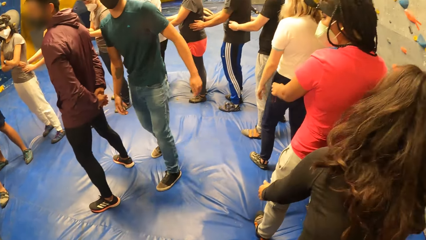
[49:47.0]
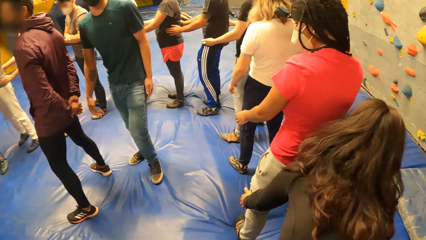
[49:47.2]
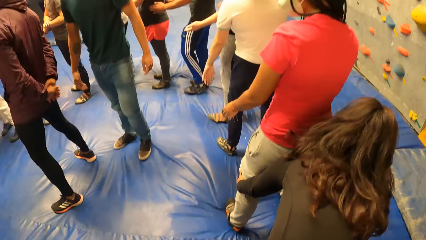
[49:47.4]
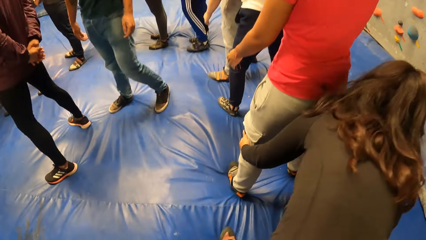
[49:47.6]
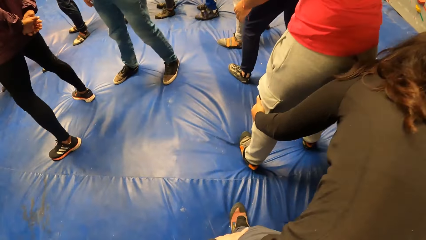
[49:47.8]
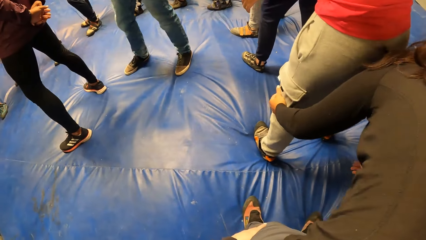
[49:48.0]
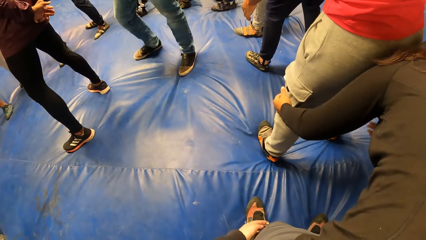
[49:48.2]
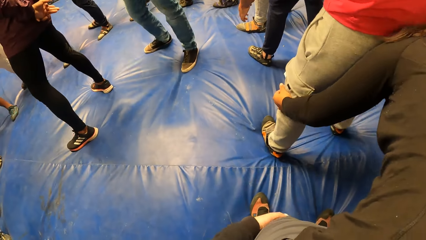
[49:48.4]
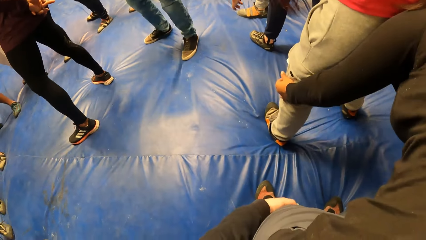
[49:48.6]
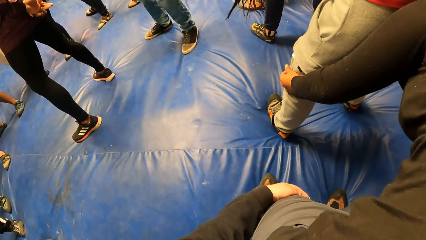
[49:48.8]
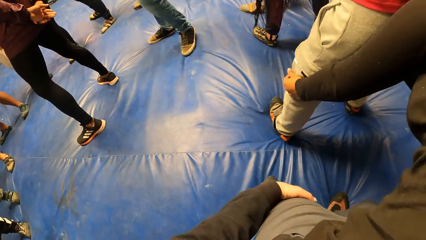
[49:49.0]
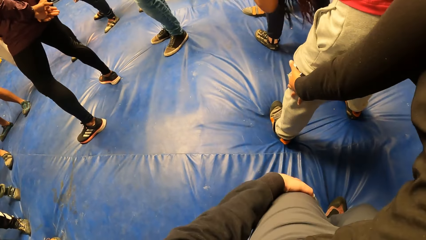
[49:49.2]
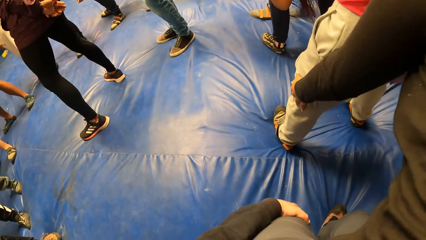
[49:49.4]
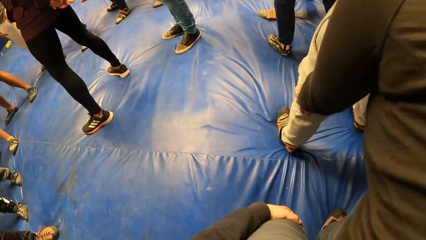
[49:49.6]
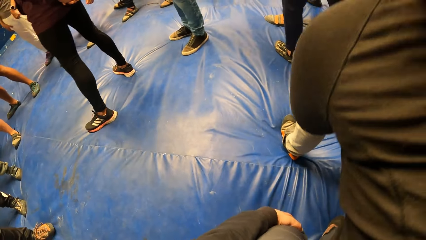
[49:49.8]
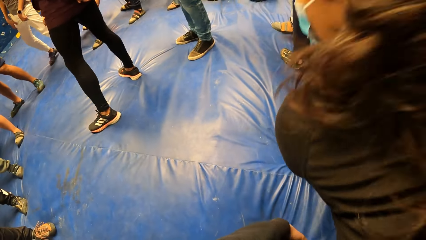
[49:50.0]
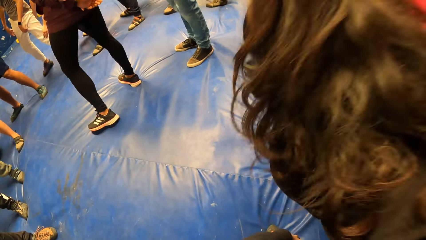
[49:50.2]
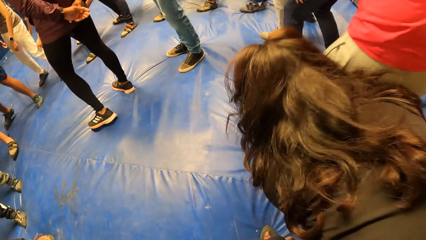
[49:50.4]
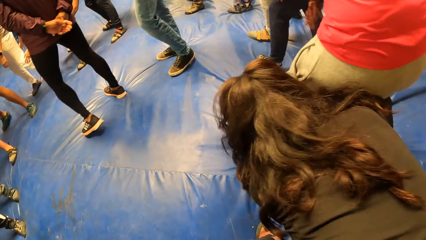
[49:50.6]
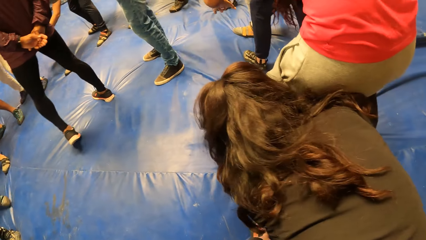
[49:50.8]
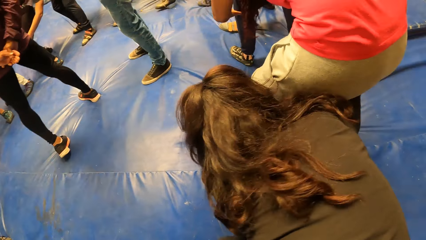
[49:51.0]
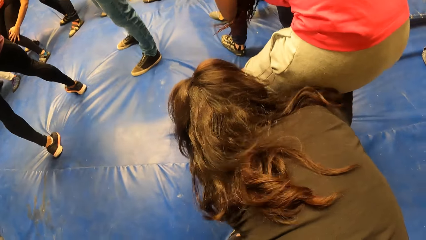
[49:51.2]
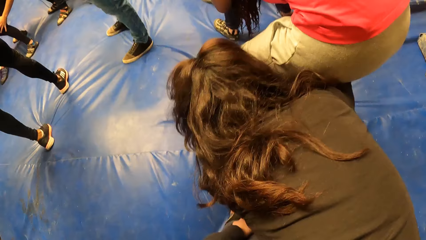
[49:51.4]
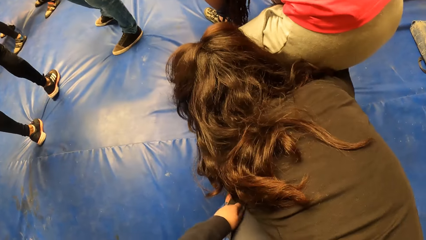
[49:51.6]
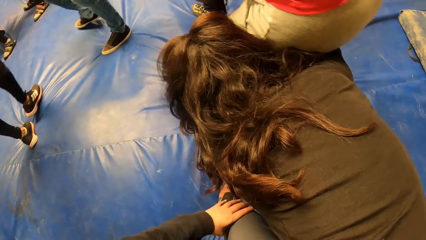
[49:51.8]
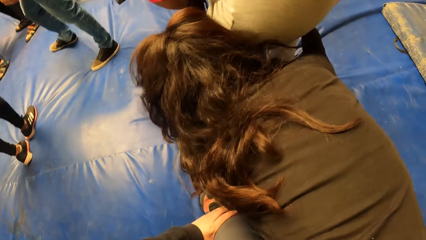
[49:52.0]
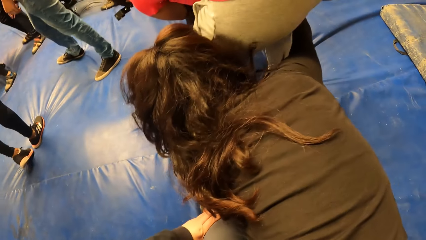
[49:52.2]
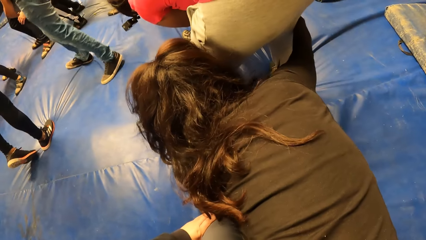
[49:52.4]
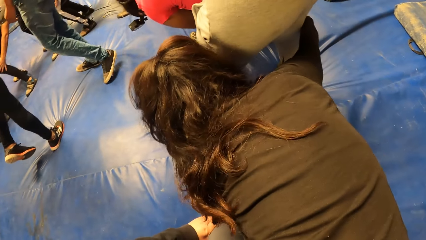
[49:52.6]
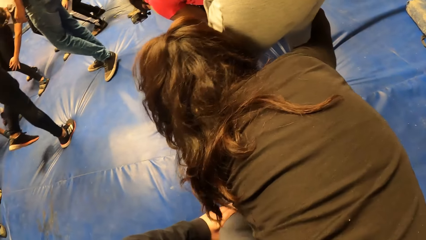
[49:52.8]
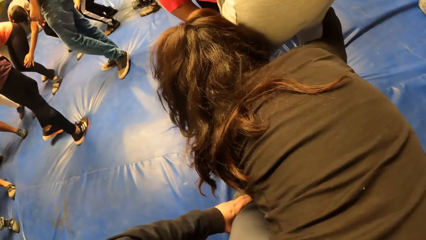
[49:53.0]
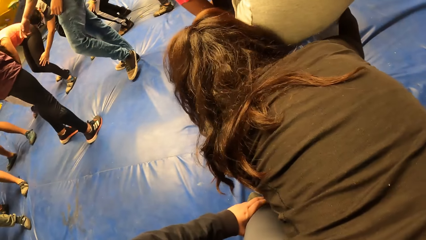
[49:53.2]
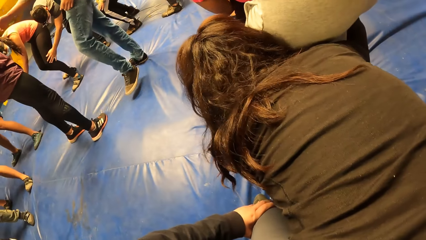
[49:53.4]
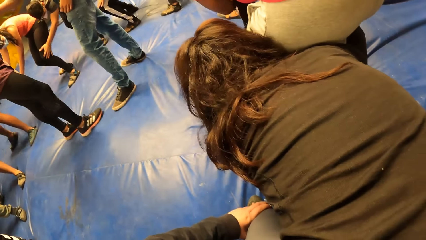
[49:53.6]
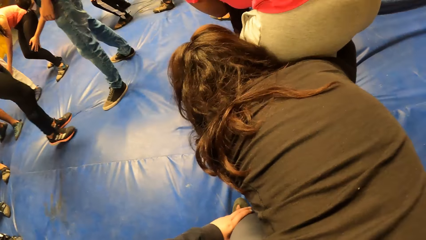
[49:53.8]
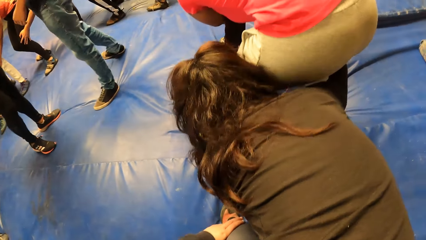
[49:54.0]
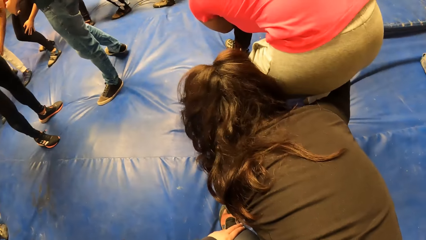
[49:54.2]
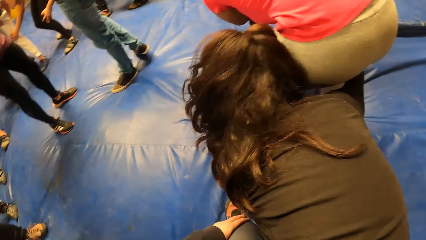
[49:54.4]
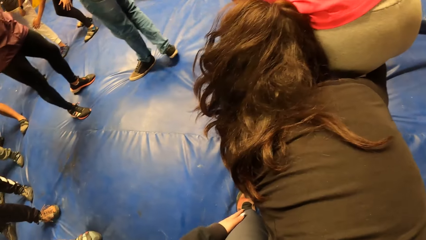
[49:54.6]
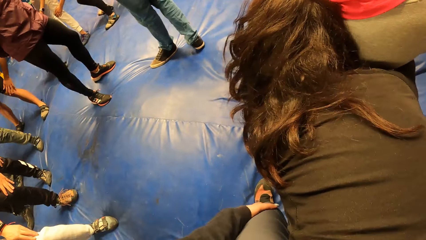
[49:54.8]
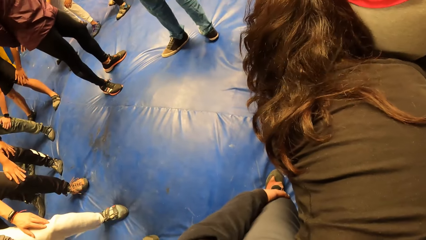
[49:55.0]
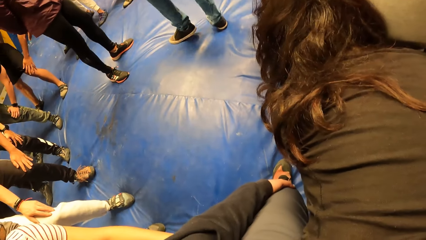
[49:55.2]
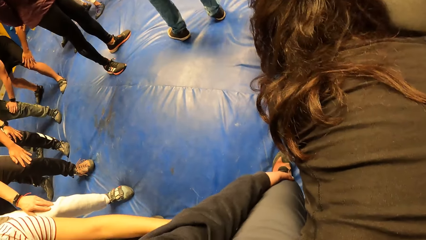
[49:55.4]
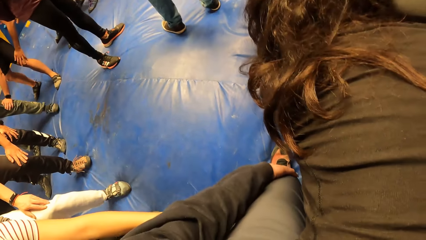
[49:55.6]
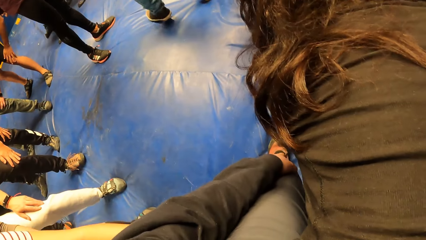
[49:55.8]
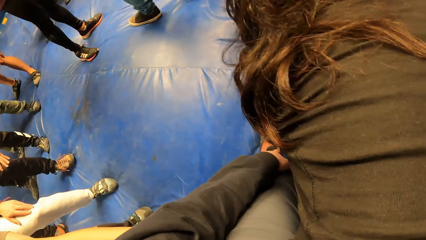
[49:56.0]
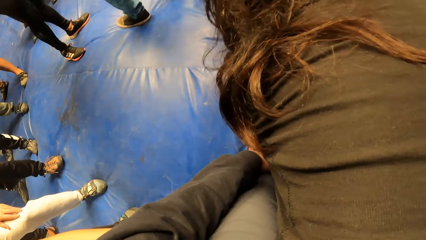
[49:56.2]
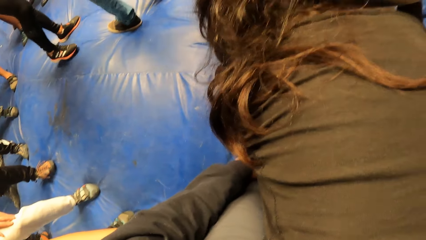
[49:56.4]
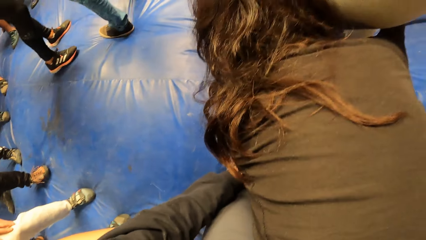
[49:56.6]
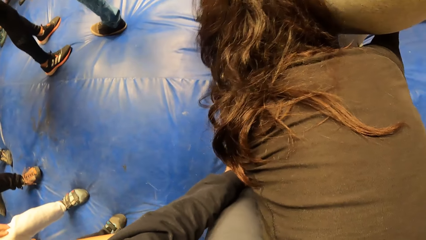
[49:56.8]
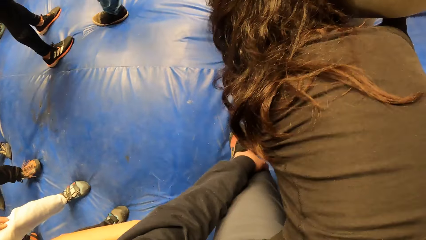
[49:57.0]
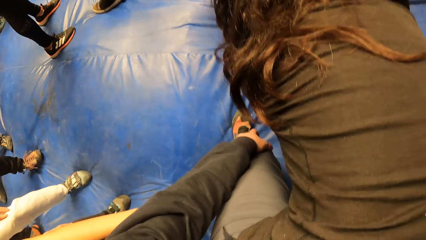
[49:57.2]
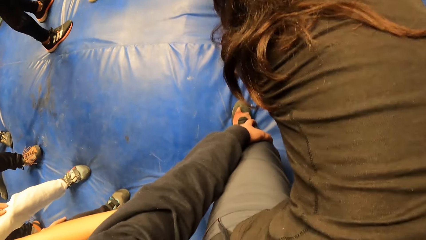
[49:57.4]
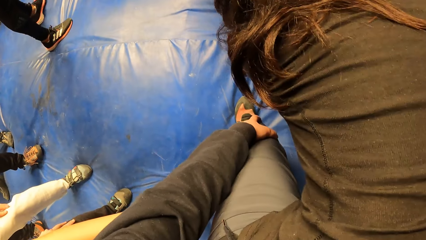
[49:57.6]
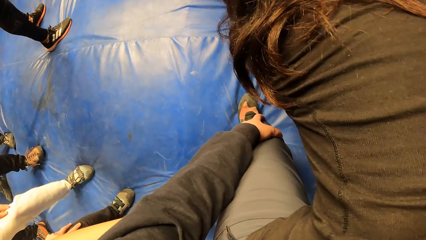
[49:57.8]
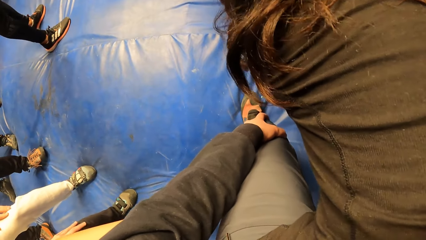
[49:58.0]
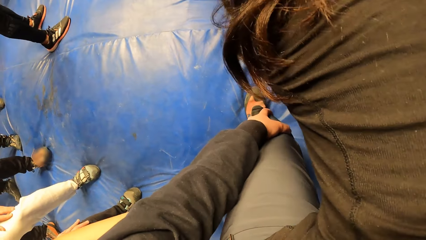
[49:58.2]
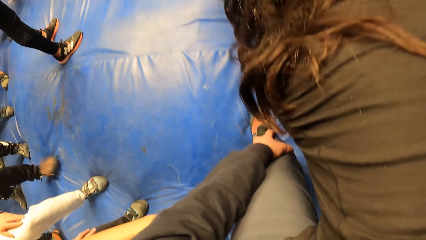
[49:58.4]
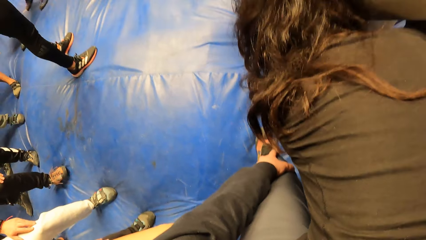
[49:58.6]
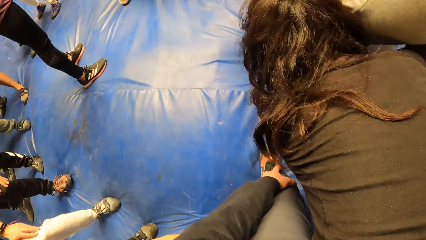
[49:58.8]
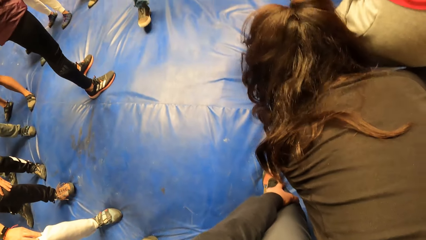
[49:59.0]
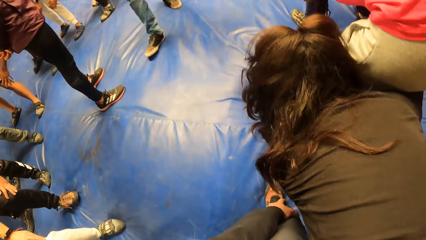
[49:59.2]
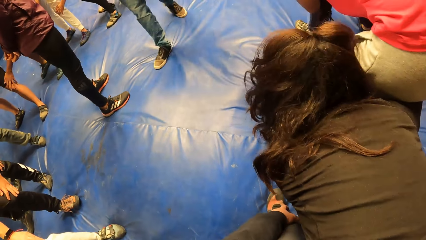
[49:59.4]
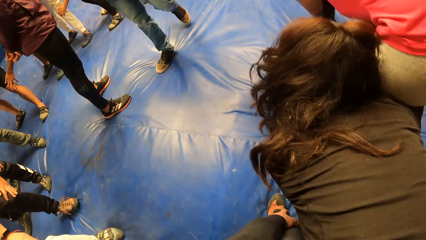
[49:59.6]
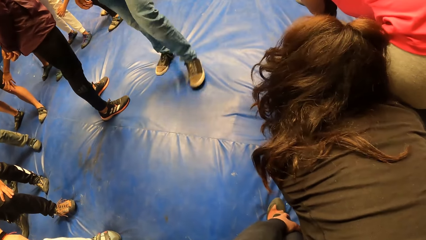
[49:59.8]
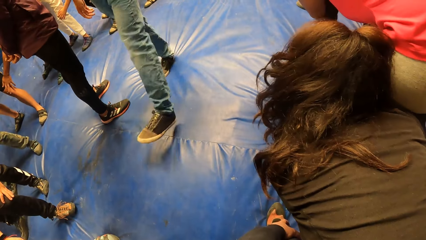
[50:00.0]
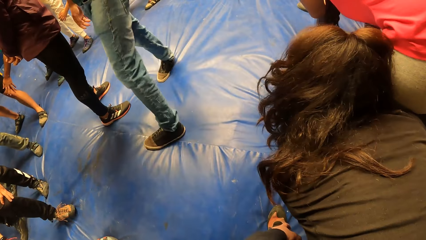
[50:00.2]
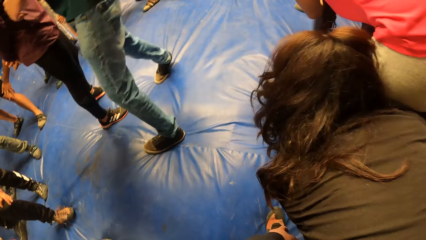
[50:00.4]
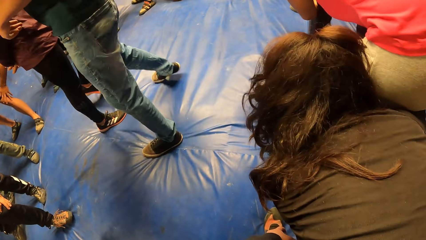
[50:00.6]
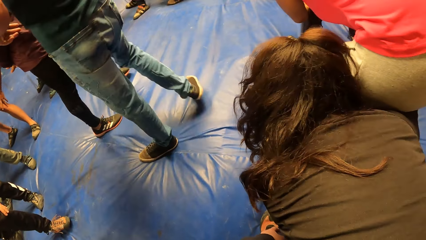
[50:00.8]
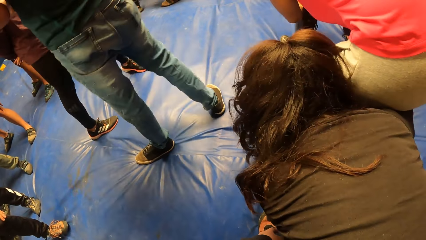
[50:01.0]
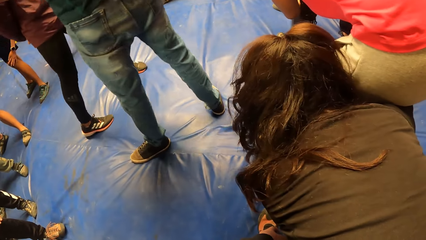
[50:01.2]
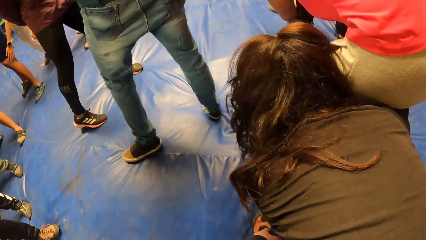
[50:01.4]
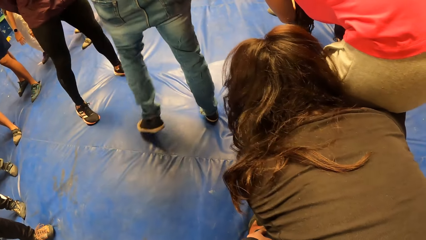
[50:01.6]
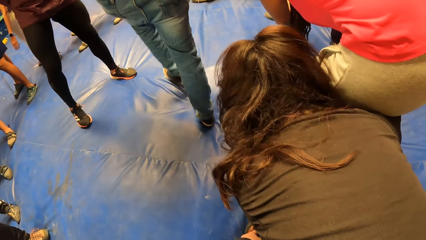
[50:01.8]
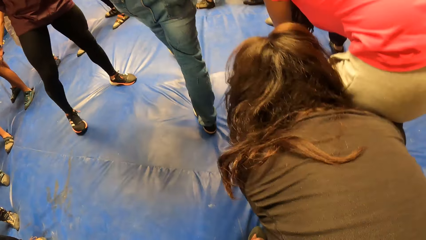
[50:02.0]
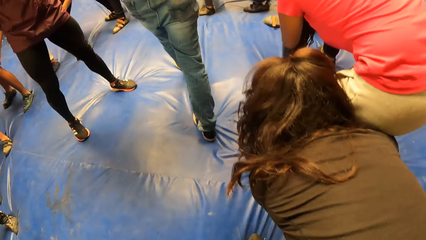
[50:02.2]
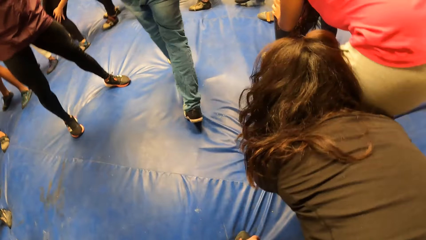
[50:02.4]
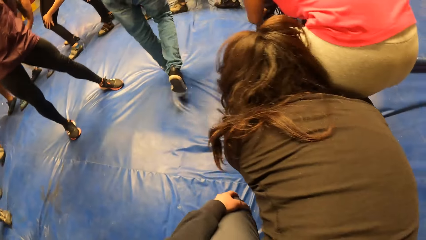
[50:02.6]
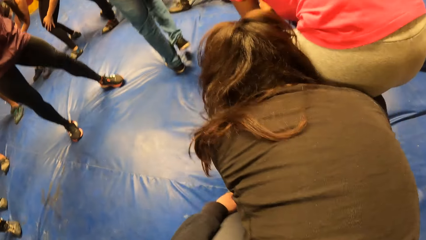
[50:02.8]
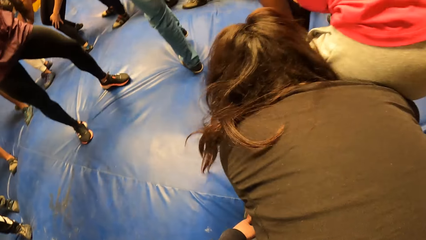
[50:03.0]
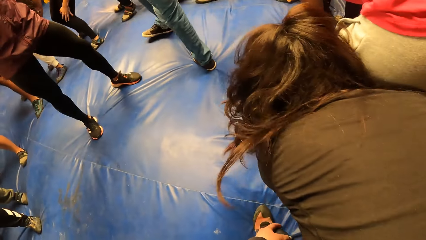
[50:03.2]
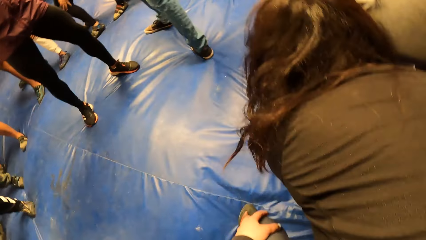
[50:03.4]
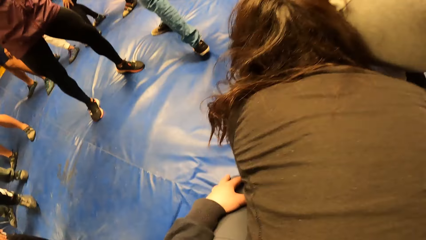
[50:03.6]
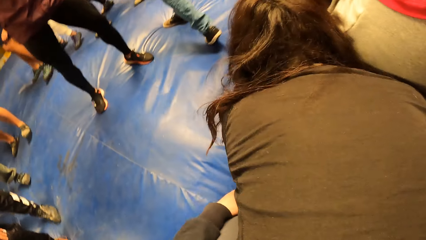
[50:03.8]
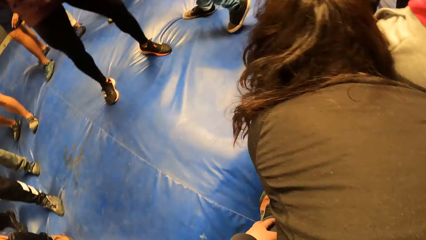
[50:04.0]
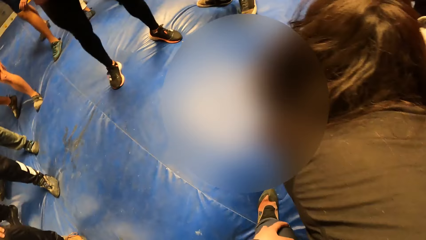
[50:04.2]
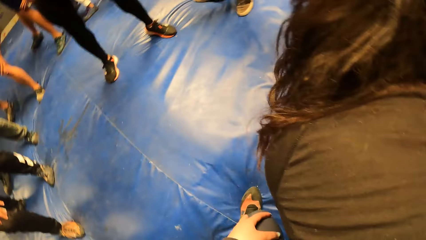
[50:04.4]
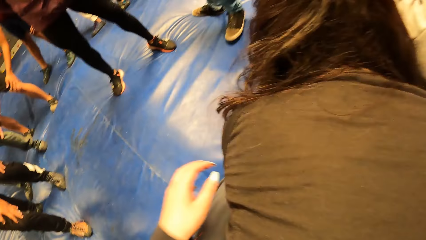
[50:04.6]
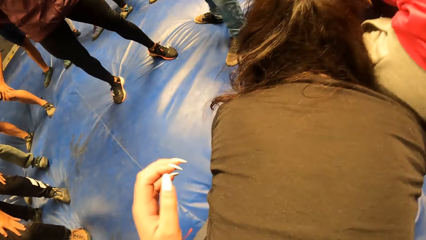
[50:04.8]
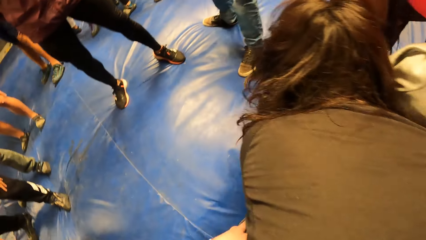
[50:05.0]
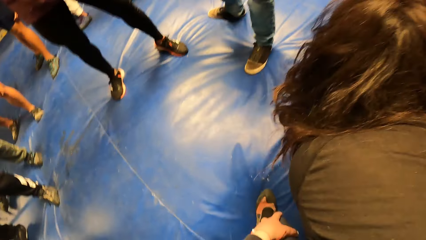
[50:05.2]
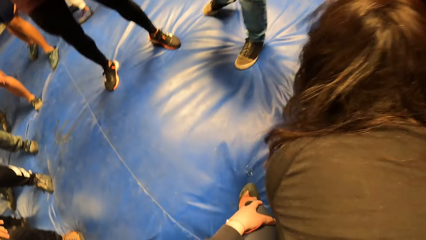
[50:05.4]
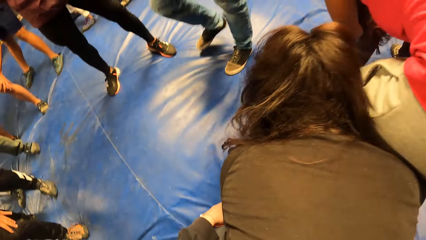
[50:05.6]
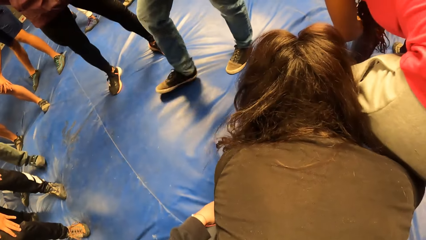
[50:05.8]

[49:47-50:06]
The camera wearer touches a lady. They touch the lady again. They move around.
